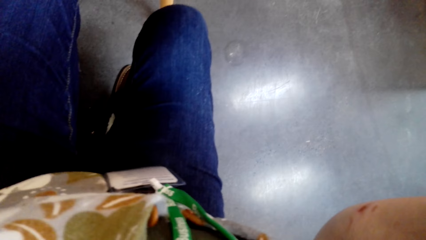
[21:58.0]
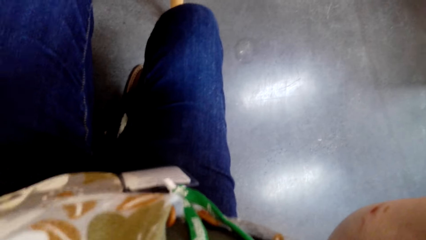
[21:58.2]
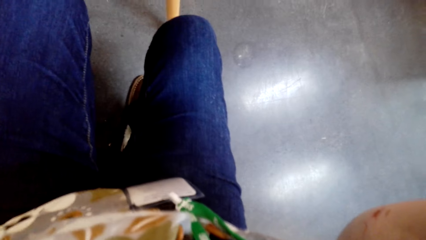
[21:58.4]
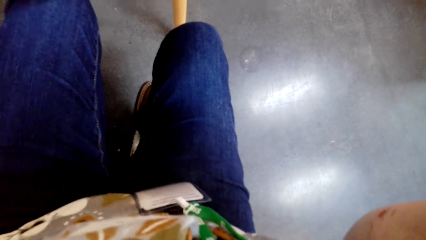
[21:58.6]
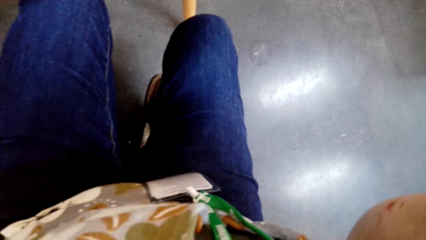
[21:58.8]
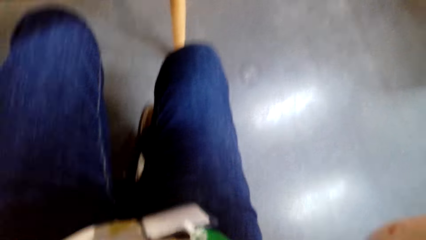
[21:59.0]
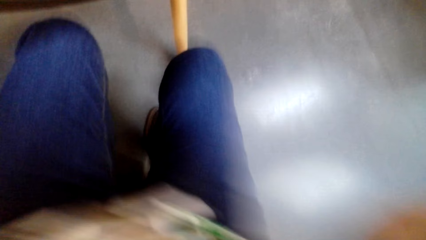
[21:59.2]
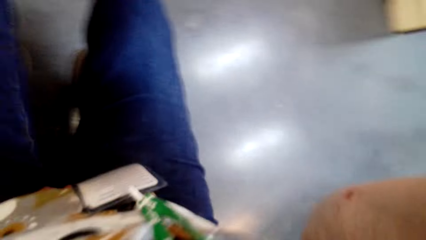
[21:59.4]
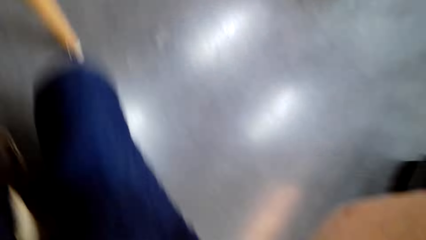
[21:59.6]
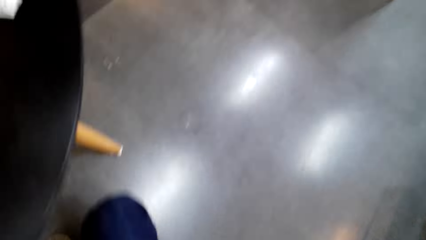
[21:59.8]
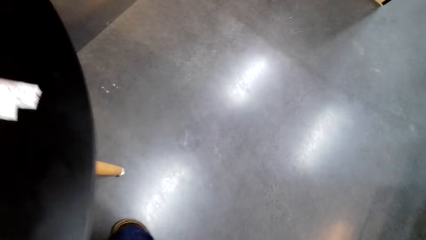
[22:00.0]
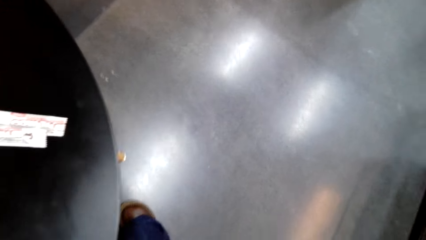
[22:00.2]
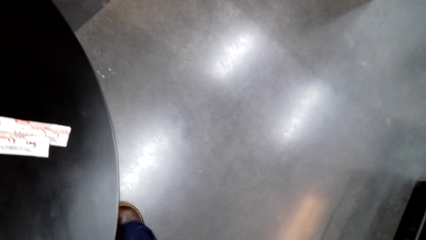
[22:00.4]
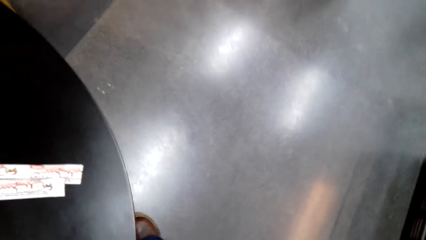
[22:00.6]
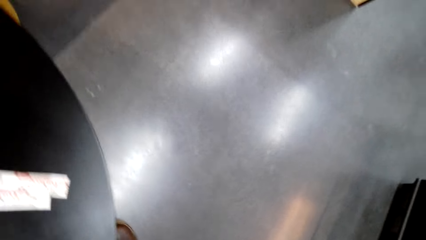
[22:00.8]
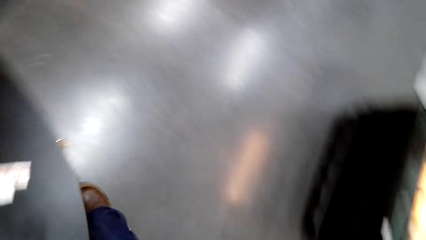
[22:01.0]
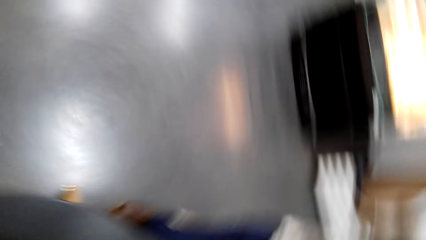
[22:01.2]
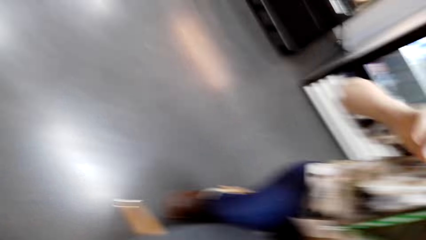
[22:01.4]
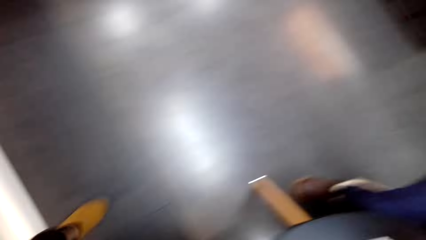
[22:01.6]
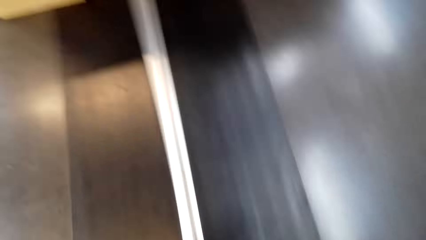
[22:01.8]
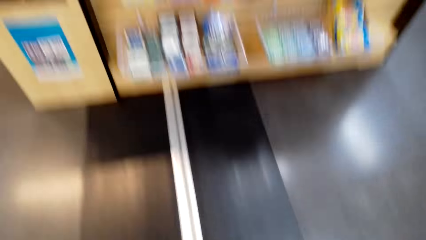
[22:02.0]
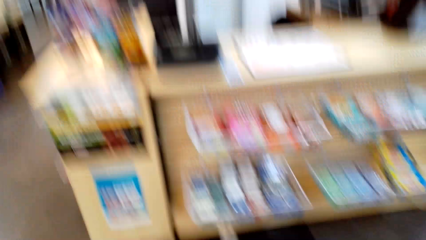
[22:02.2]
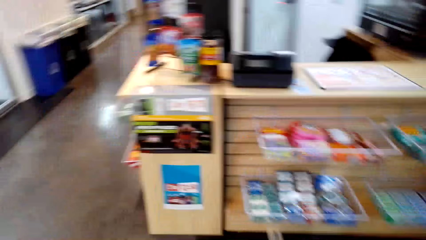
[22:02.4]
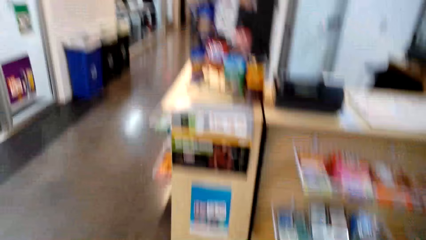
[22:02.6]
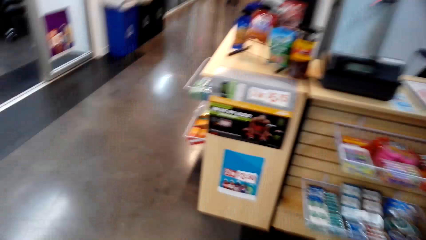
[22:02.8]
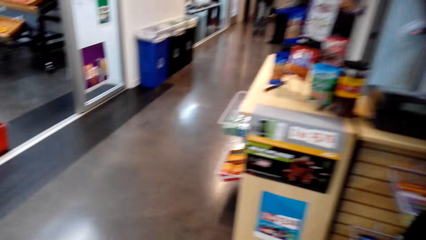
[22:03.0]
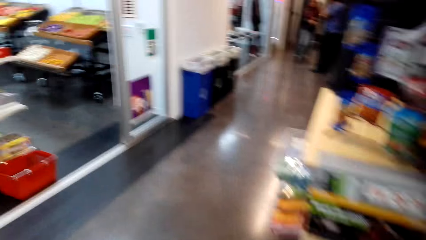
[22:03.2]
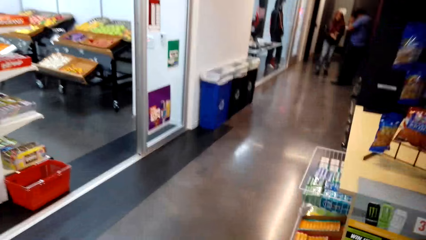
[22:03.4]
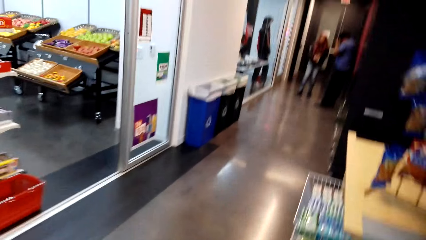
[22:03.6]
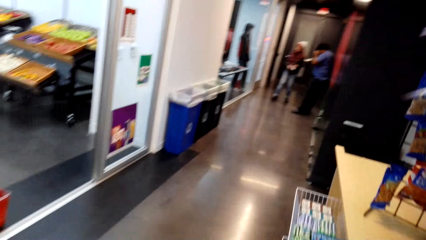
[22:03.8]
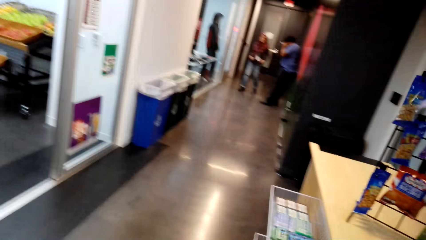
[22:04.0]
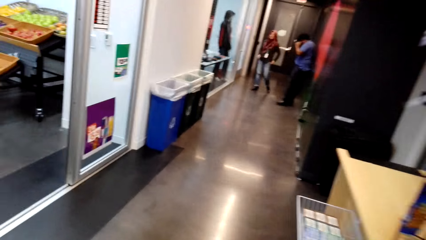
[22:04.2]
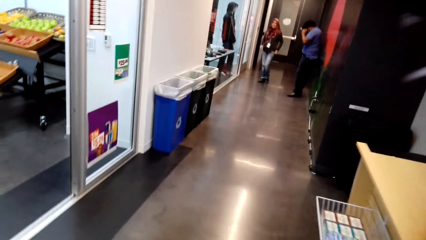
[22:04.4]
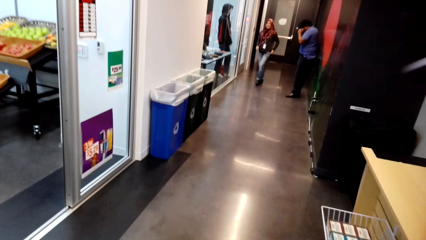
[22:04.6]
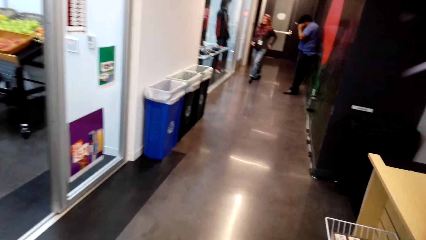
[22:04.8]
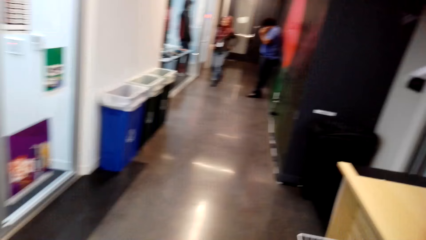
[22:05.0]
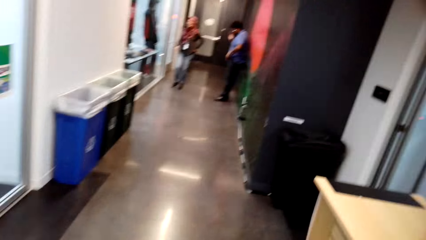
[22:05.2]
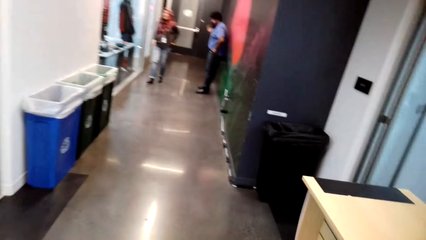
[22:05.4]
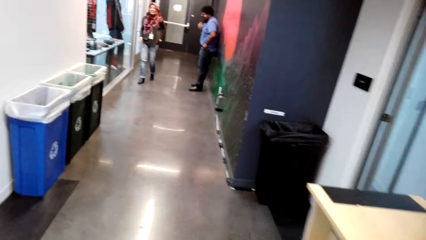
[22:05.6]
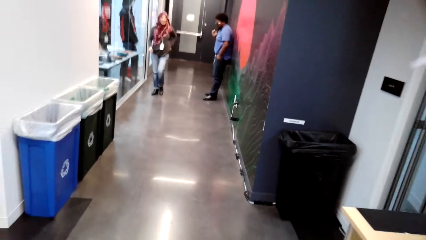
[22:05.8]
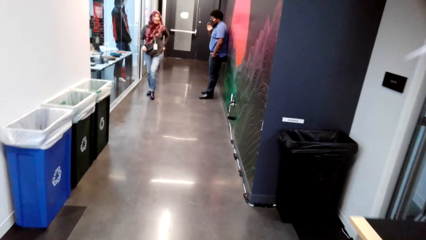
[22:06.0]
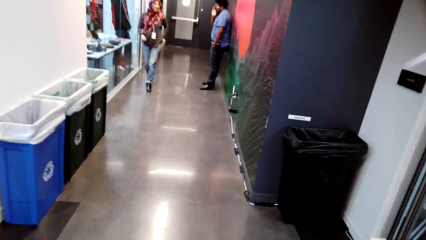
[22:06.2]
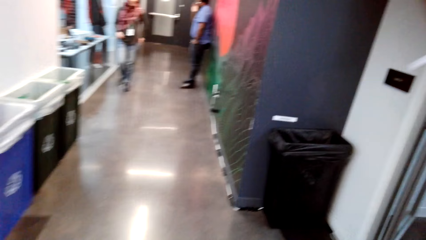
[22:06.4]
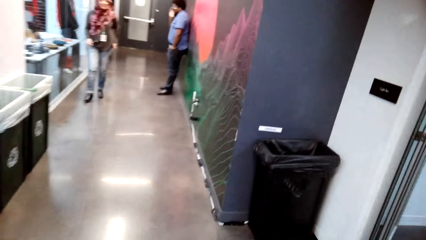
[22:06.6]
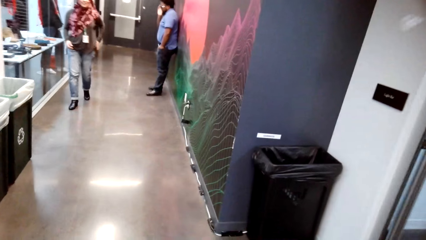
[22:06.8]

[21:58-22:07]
The camera wearer fixes the camera. They walk around the supermarket. They move towards the door.
